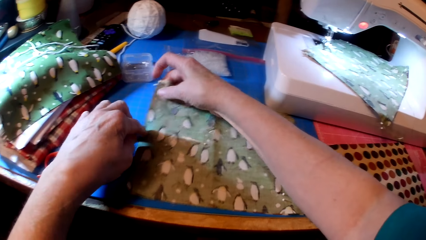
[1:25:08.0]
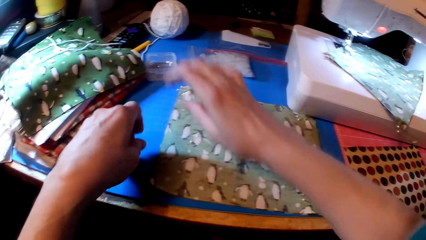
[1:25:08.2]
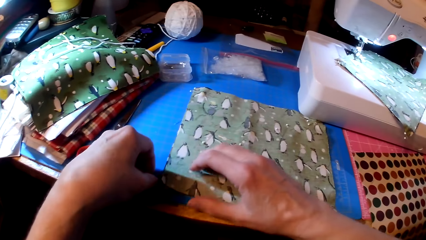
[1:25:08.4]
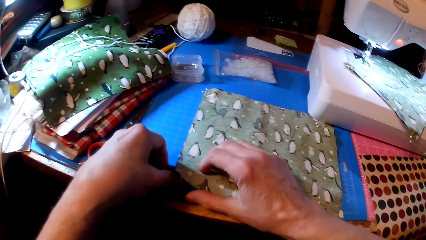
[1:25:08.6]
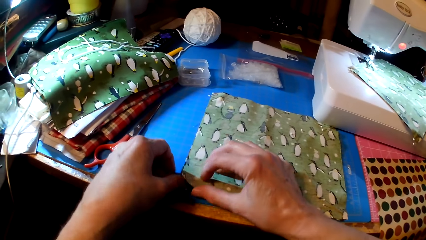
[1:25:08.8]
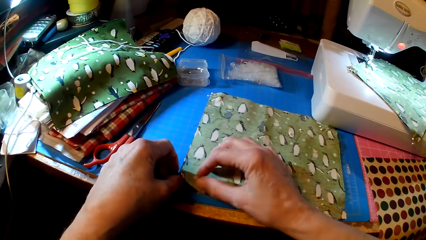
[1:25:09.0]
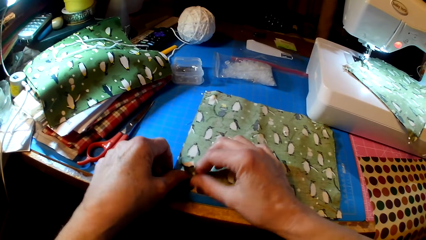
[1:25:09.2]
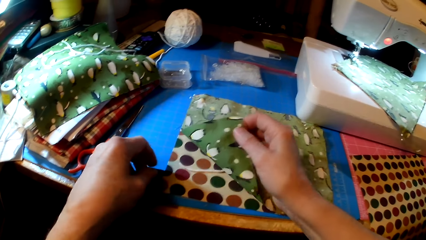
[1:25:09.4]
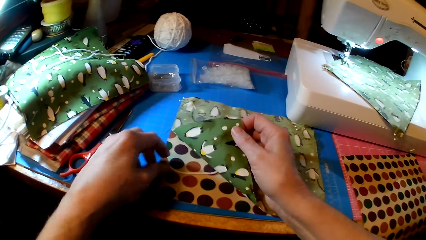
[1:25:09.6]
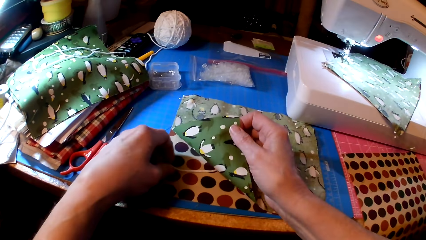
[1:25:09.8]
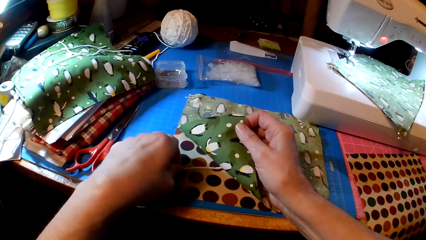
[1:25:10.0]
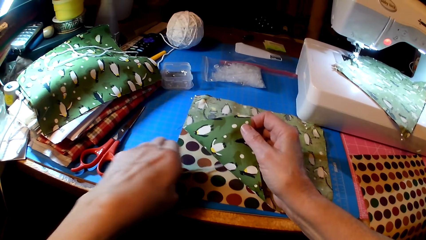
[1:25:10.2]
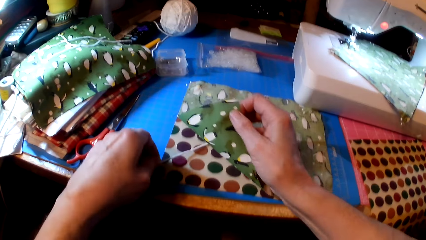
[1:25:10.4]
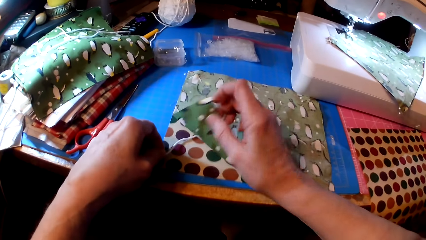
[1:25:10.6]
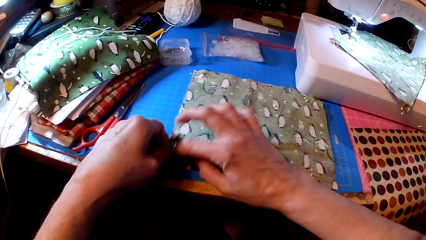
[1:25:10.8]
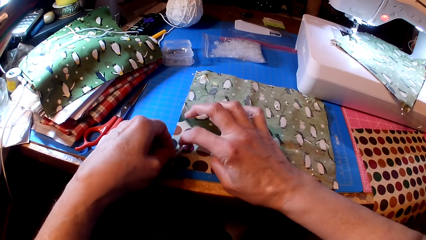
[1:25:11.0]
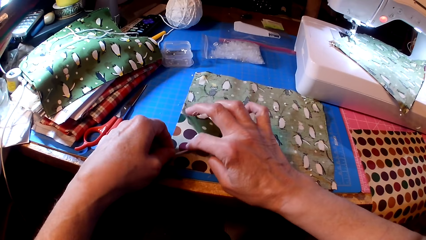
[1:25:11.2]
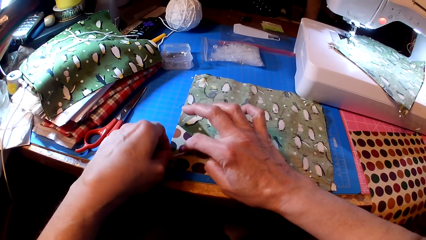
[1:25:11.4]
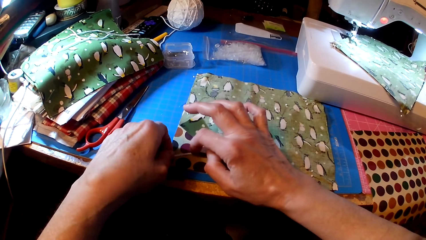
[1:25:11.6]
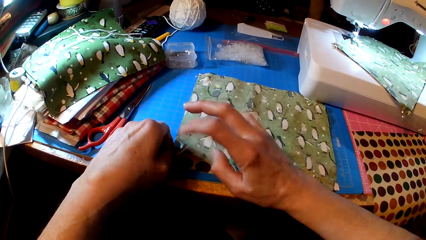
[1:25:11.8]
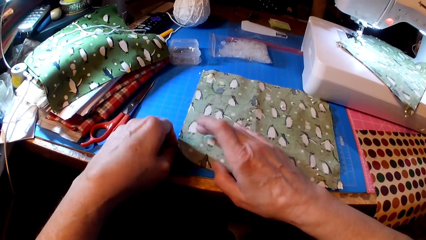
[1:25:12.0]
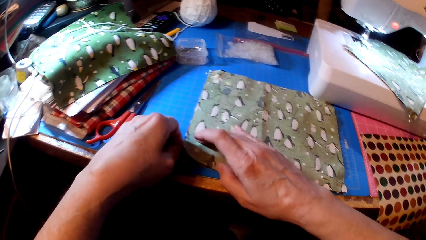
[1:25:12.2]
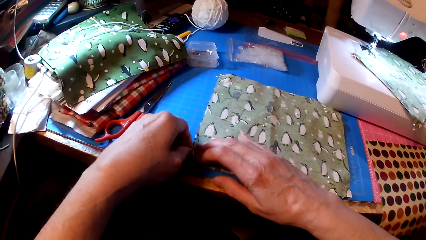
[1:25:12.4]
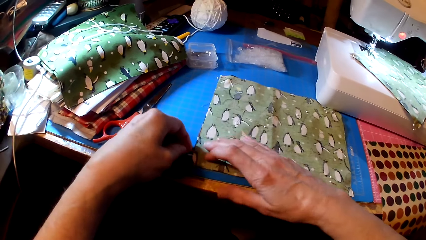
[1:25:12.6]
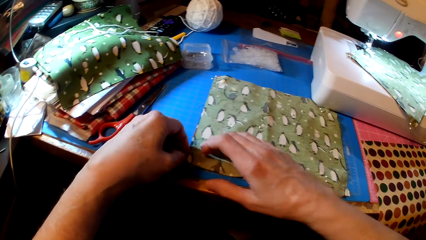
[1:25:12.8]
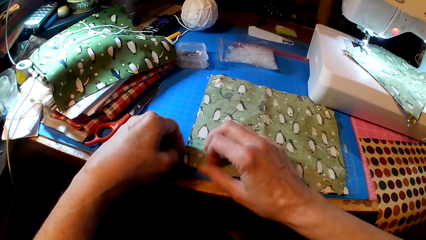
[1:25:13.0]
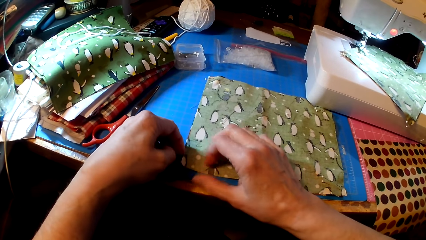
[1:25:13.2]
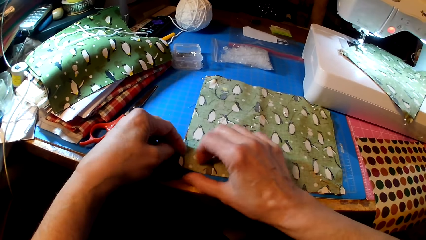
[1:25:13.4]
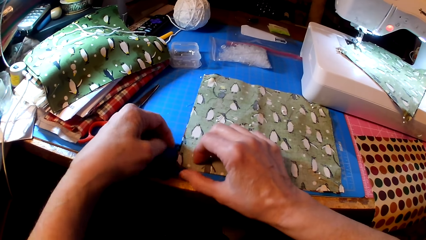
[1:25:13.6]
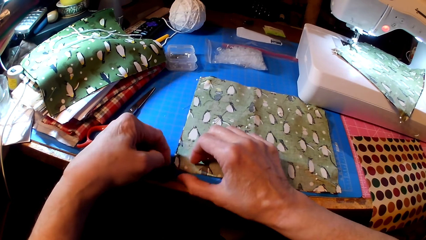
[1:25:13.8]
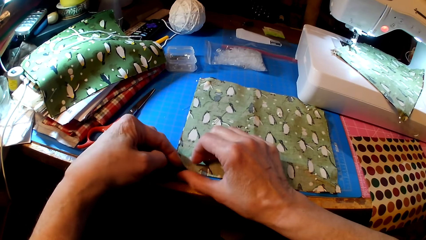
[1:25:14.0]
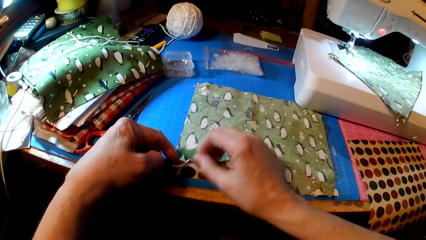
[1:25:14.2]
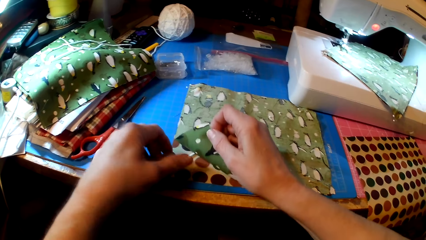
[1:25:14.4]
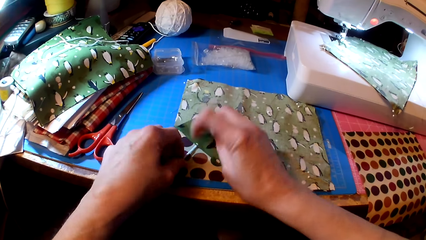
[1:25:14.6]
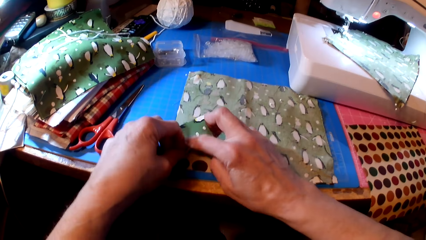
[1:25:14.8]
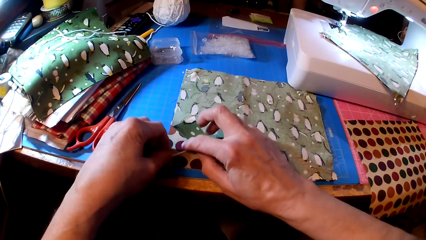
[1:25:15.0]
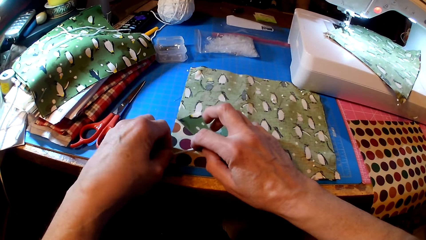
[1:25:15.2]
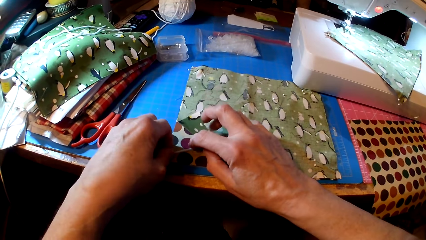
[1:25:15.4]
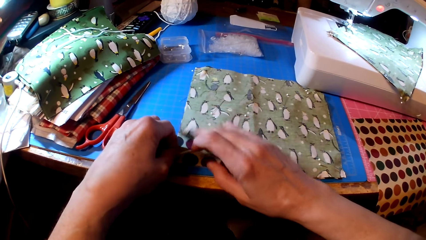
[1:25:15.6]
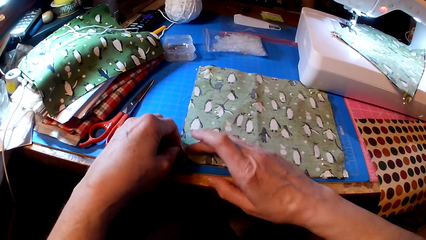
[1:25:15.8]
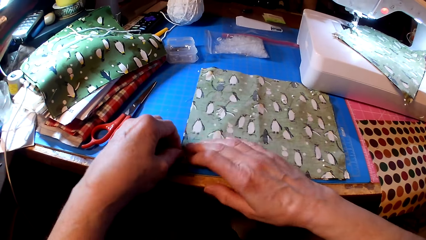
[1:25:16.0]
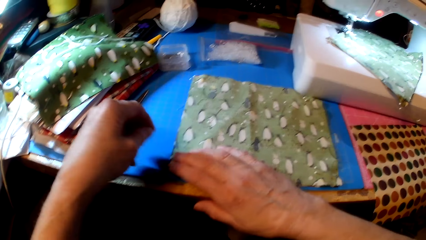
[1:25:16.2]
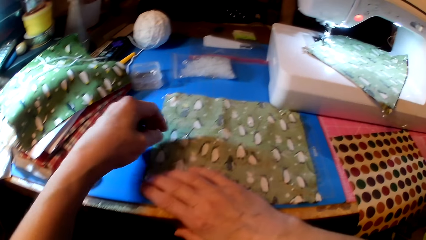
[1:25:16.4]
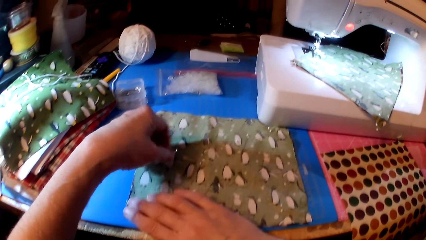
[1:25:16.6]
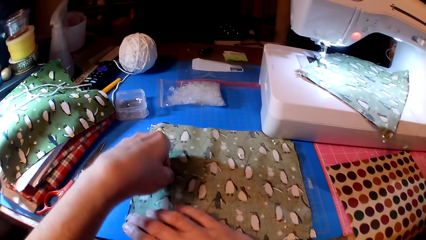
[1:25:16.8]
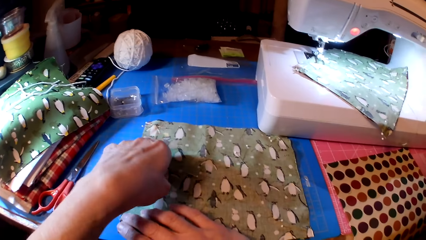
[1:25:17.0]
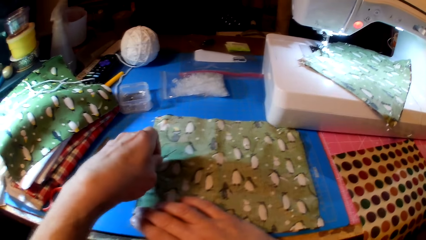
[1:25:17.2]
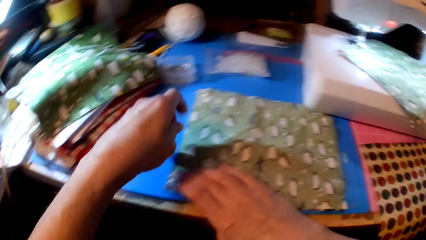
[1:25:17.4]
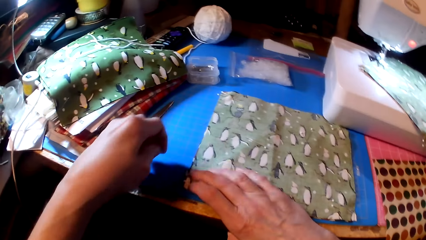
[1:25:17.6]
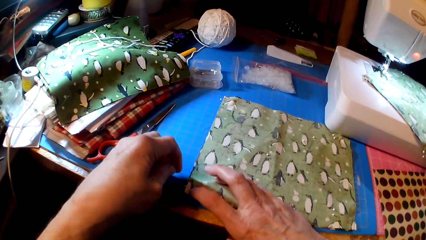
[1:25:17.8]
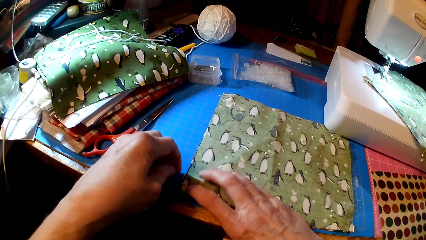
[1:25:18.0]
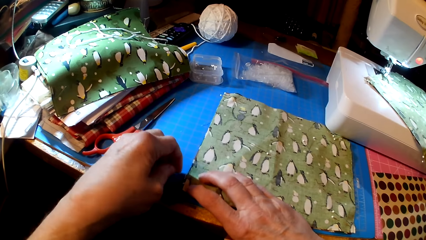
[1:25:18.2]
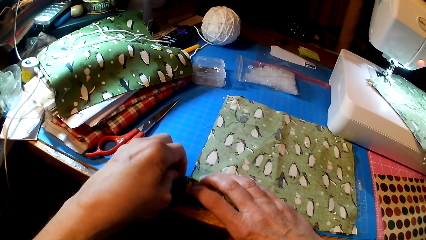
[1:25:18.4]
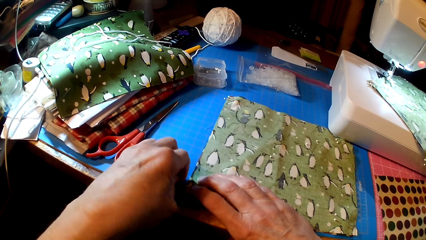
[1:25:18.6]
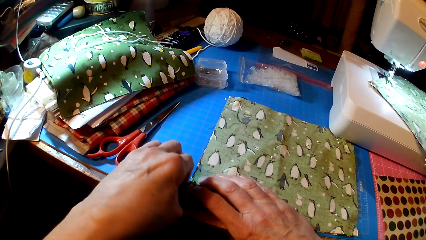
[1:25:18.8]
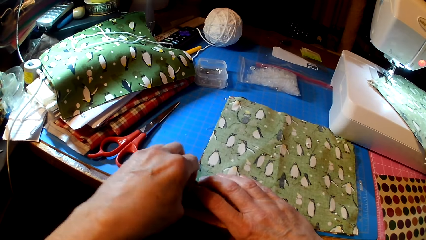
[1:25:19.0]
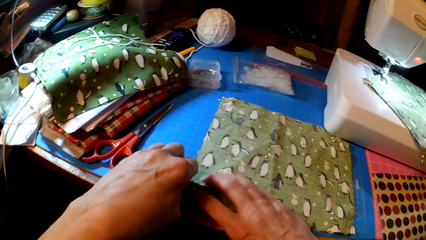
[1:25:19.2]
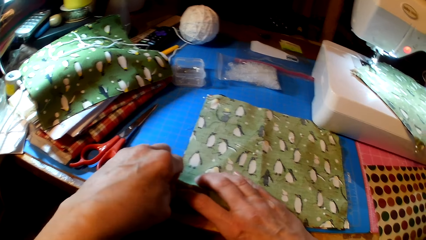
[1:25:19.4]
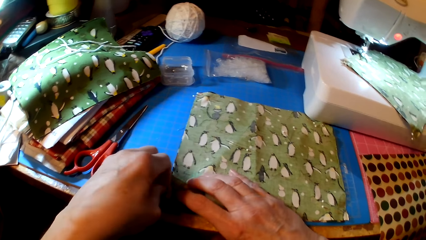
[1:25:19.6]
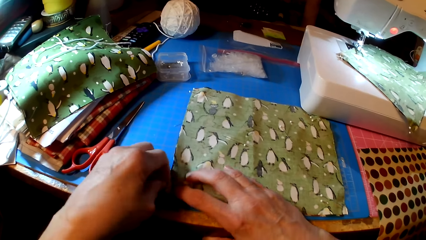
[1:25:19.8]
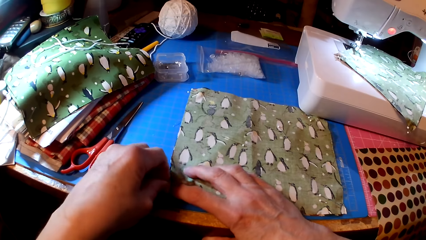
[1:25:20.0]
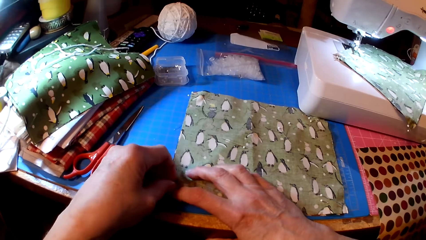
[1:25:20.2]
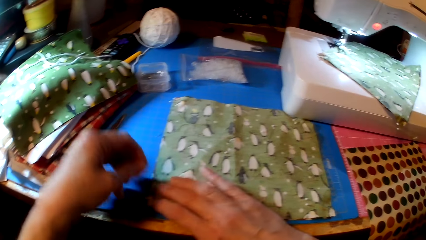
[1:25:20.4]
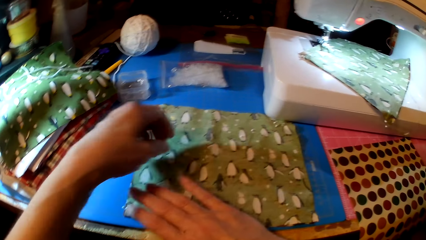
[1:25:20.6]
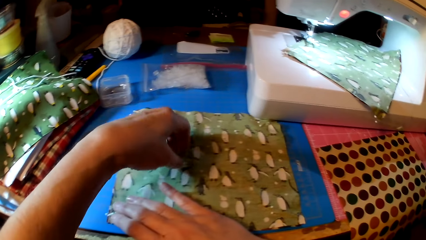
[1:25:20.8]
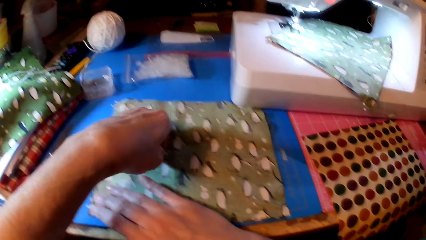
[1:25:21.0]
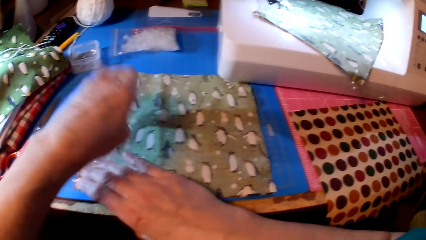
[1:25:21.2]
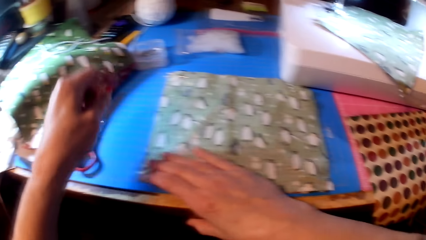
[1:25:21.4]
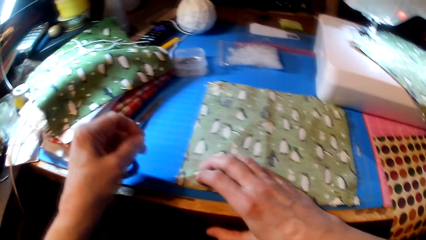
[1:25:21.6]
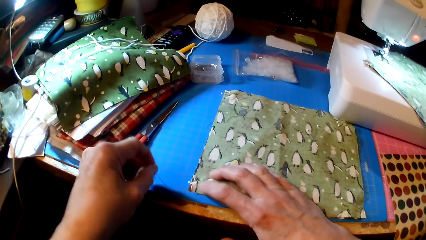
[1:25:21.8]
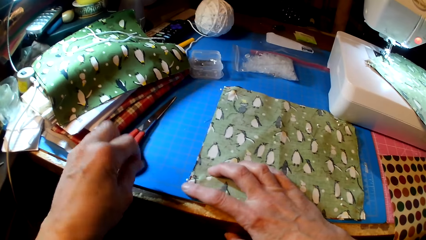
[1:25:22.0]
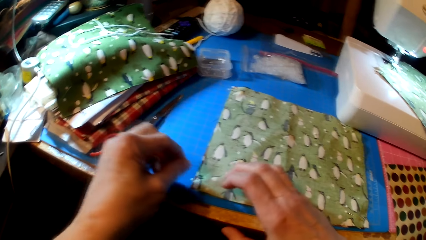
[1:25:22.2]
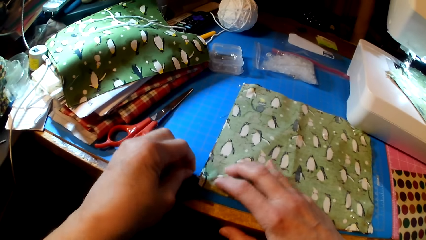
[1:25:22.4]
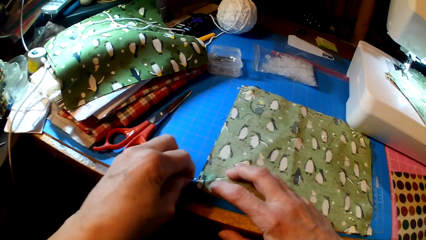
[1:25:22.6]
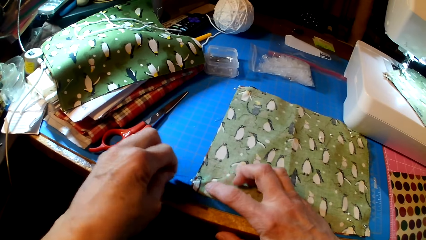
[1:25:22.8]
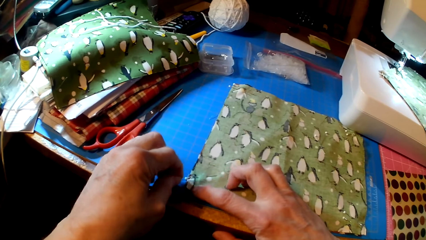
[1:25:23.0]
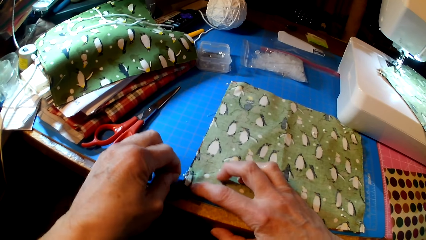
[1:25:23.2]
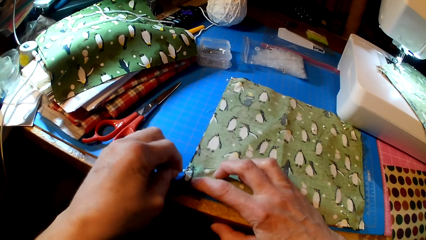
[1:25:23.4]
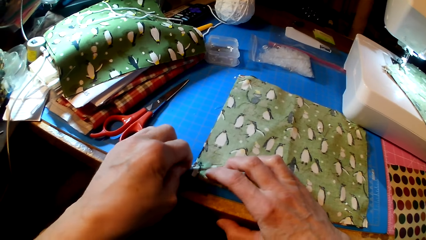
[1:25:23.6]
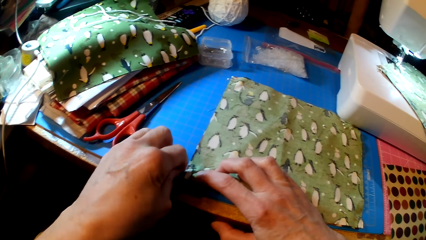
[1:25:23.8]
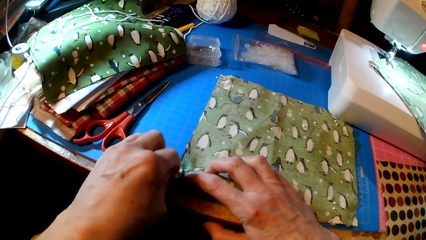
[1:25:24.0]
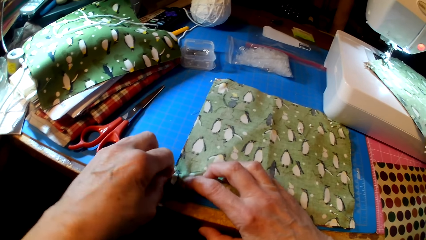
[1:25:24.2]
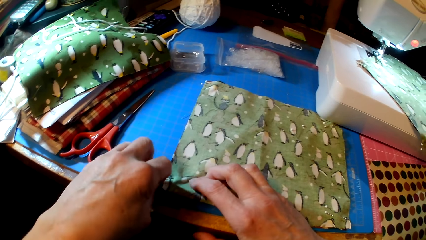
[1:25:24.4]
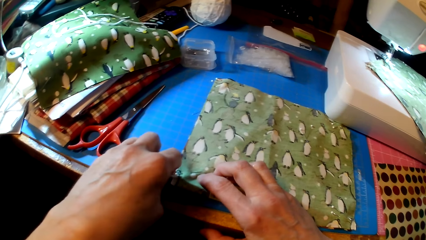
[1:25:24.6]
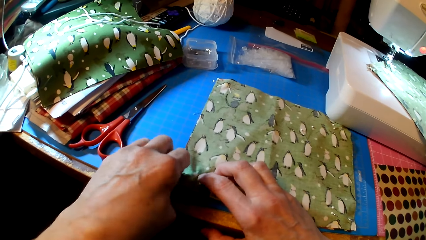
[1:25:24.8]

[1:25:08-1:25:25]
The camera wearer attaches yarn on the fabric. They pick a pin. They pin the fabric.
